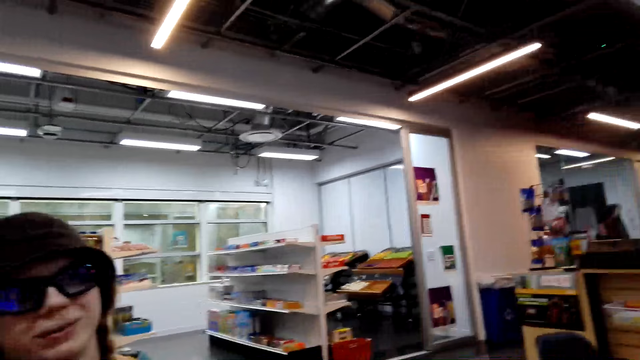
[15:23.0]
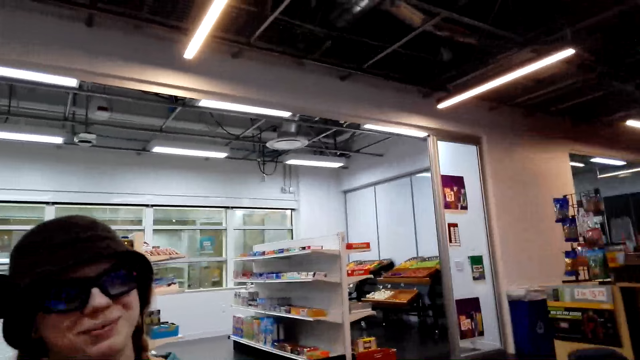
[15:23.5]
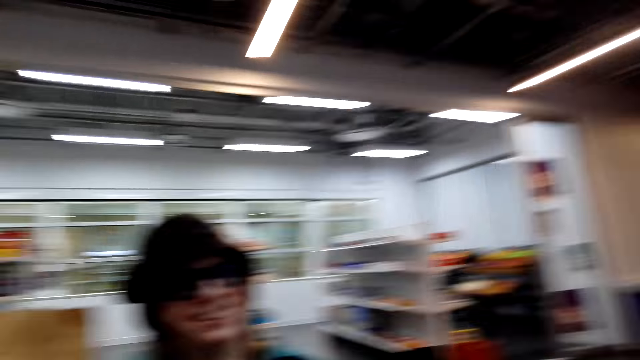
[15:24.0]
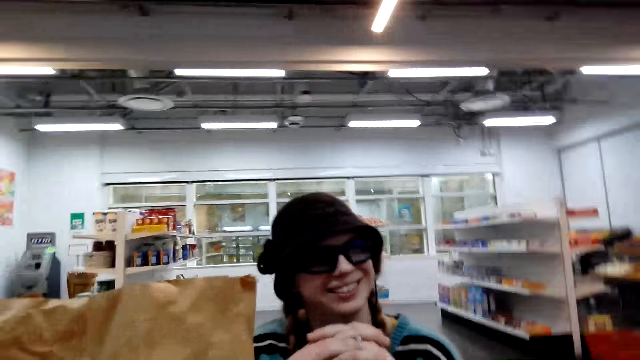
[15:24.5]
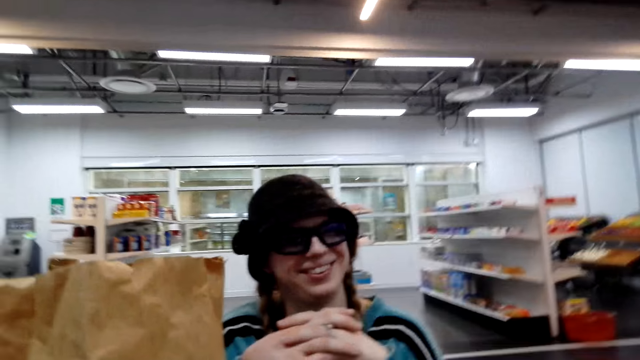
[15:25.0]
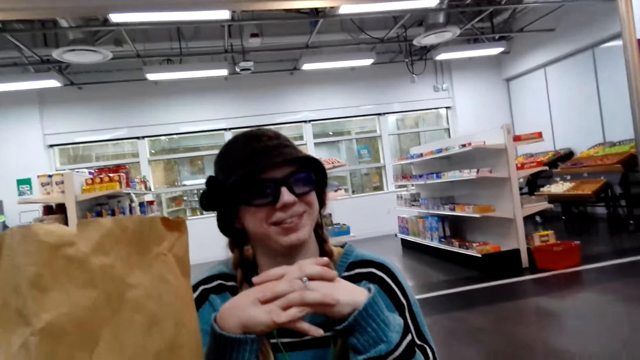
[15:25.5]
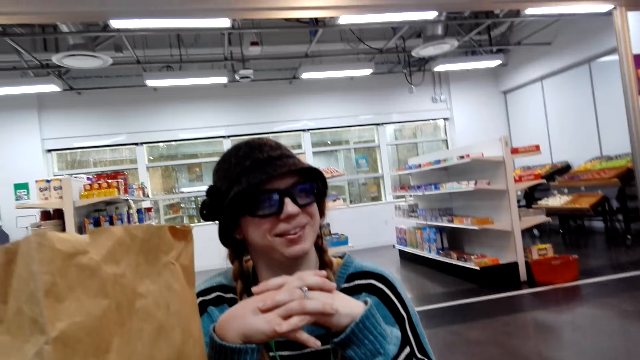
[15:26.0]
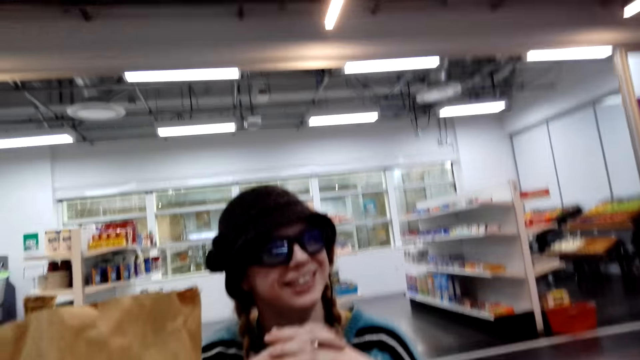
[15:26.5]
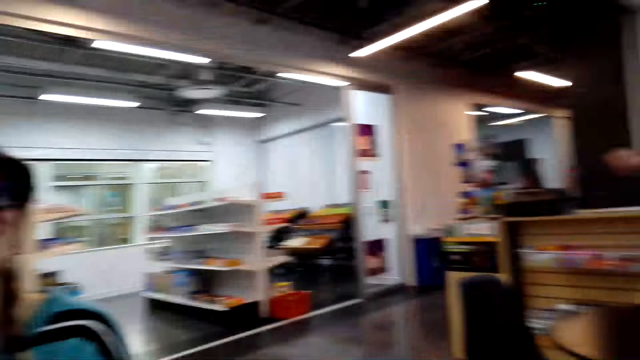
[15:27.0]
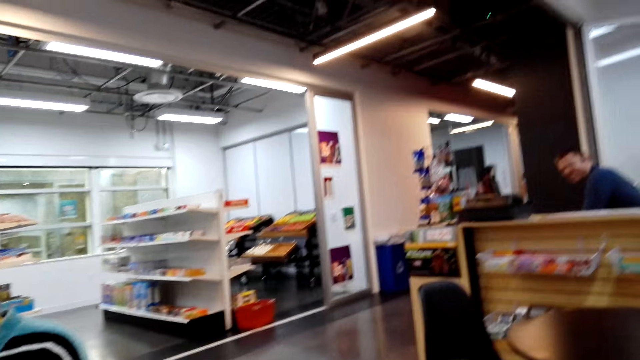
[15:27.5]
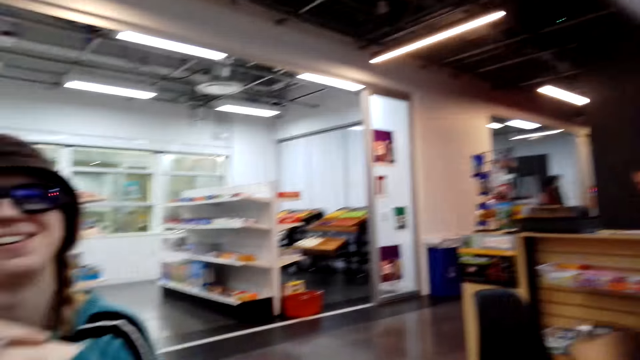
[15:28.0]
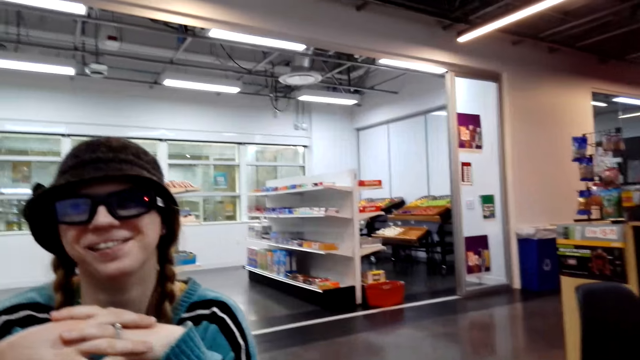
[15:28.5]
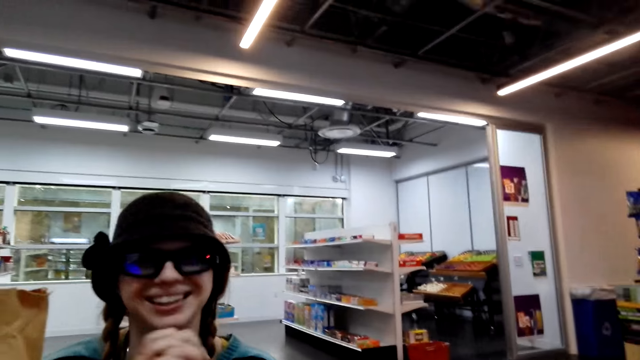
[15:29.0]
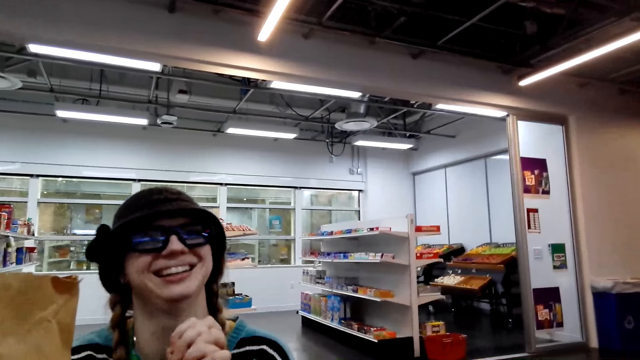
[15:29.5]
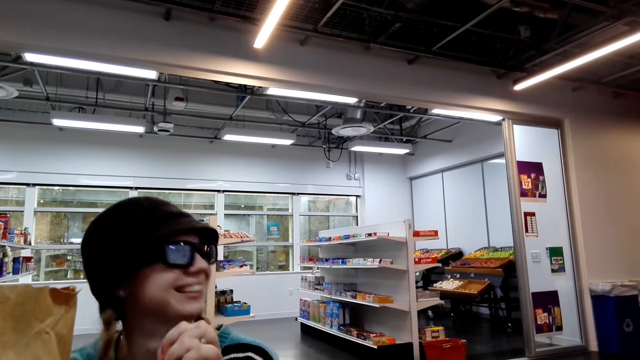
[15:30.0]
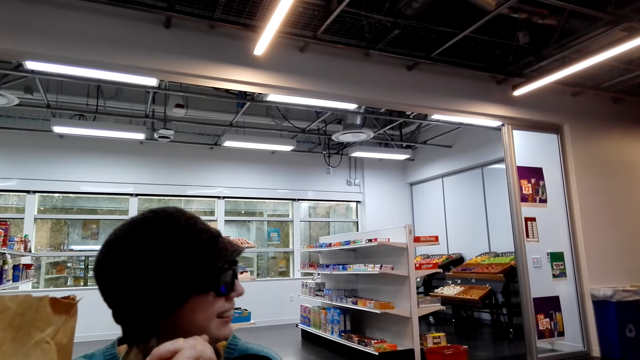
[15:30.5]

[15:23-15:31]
The camera wearer looks at a person.

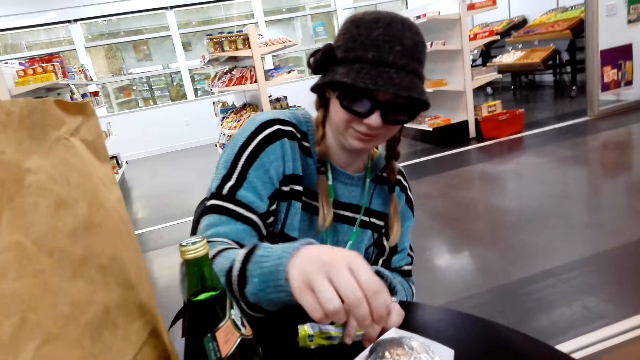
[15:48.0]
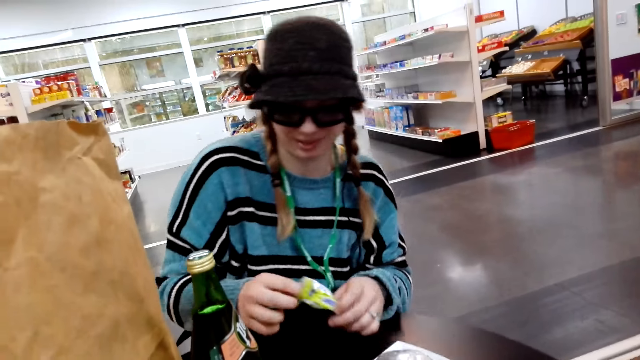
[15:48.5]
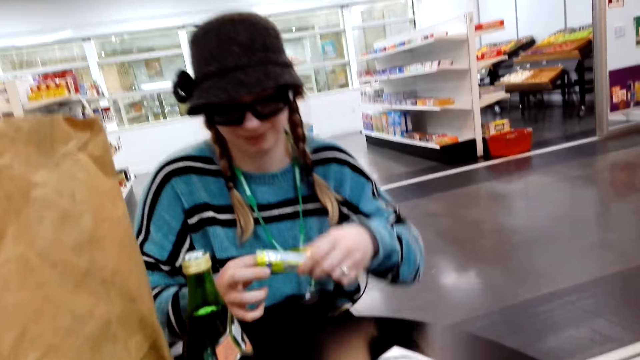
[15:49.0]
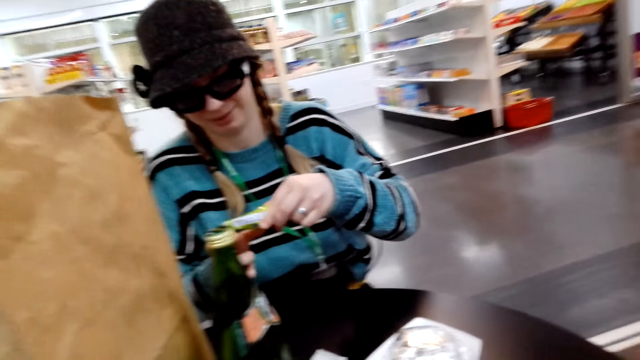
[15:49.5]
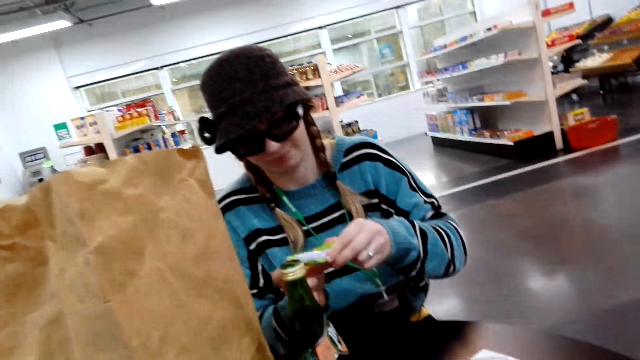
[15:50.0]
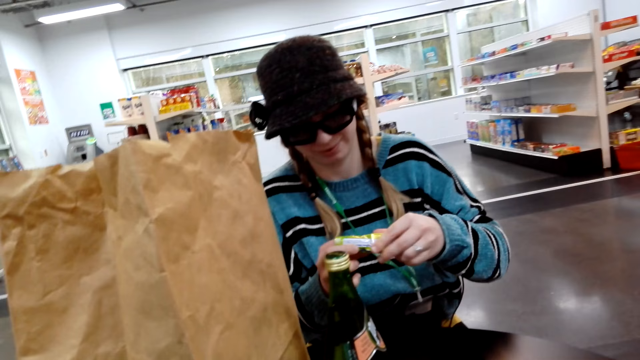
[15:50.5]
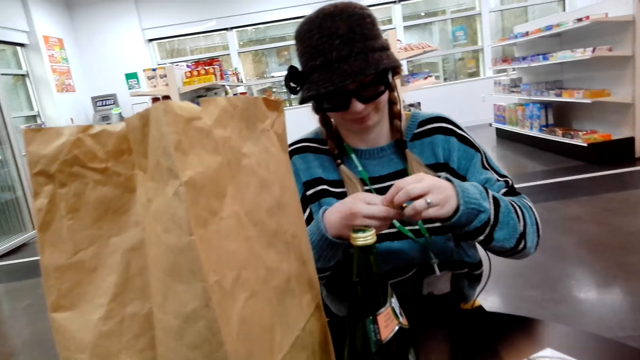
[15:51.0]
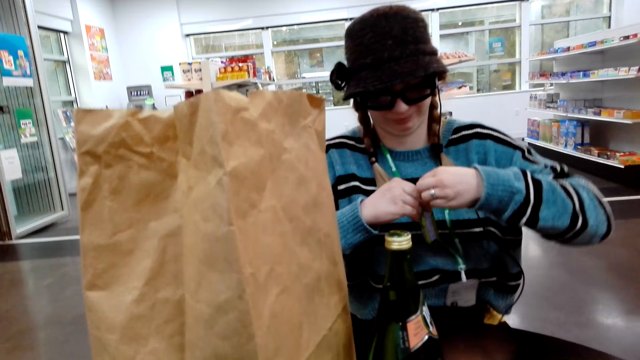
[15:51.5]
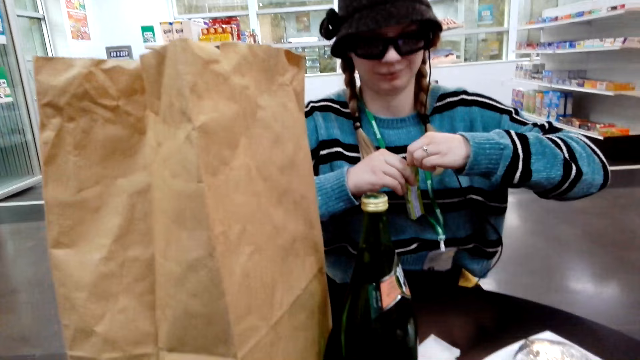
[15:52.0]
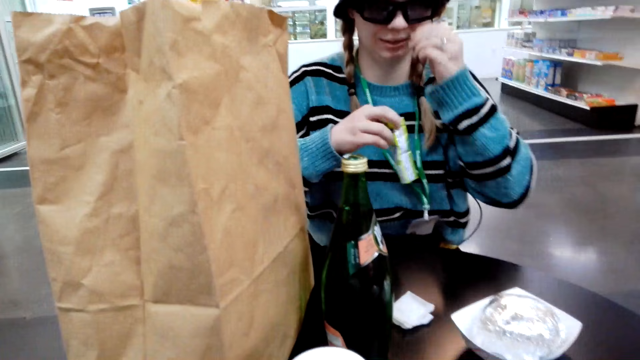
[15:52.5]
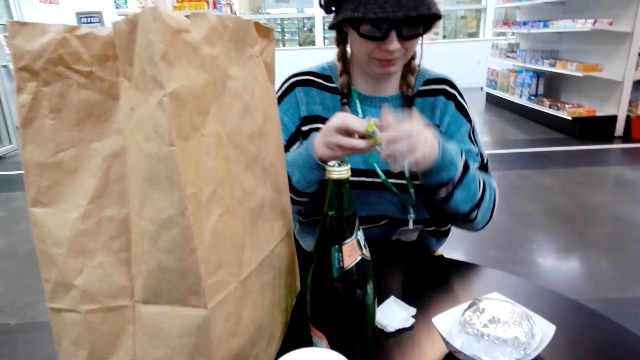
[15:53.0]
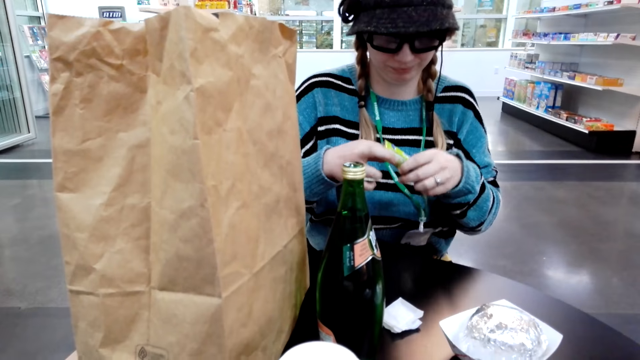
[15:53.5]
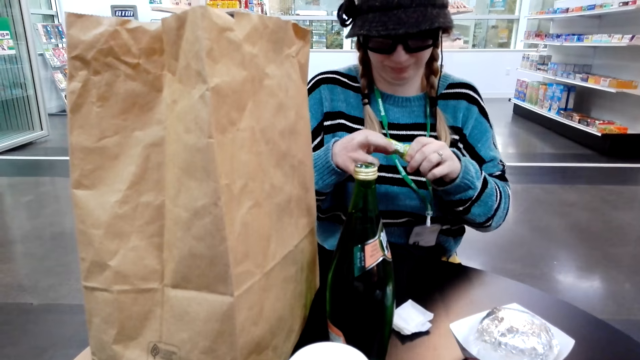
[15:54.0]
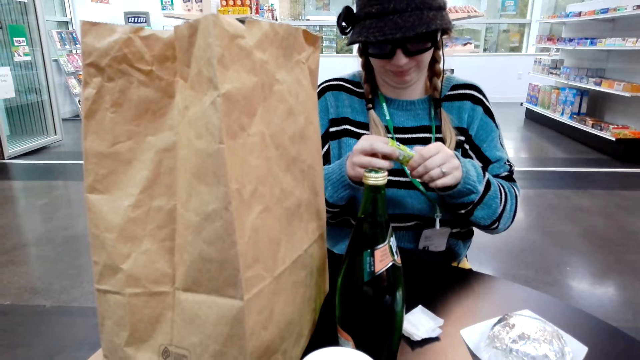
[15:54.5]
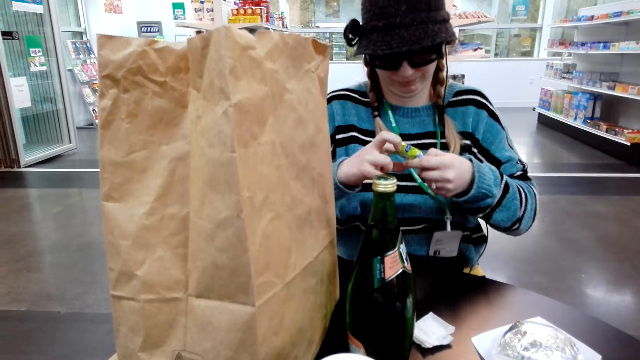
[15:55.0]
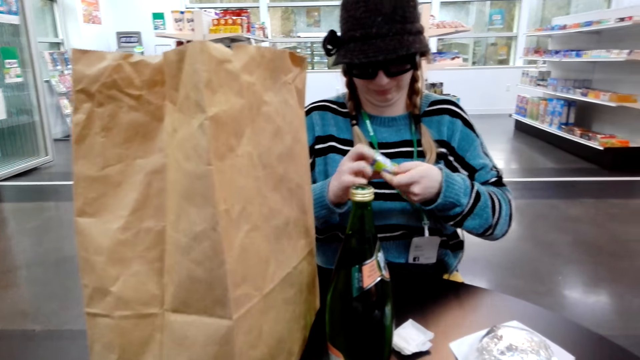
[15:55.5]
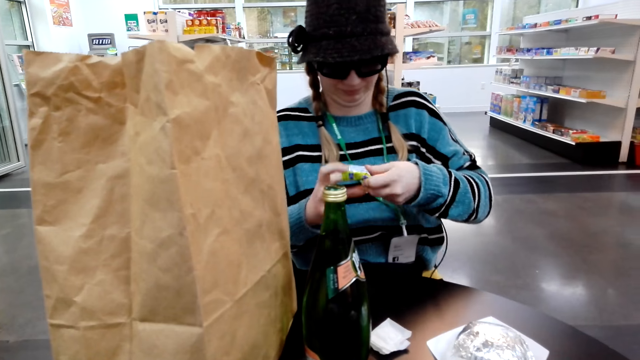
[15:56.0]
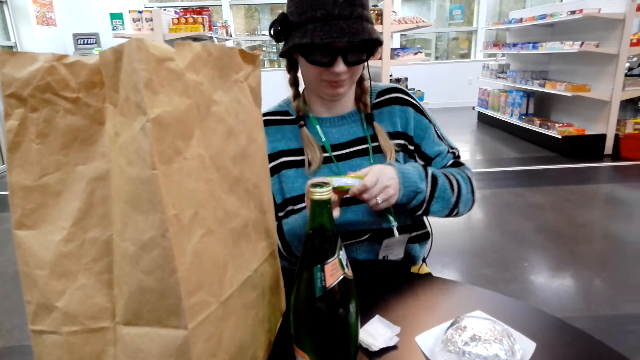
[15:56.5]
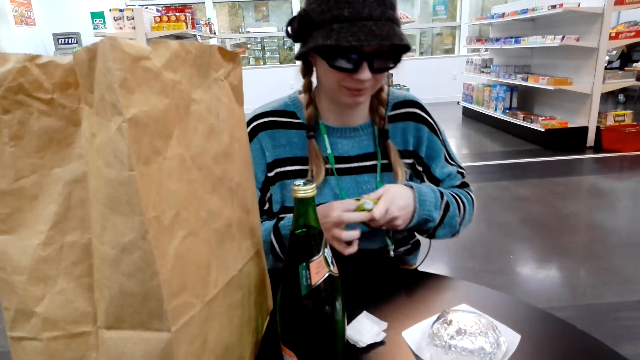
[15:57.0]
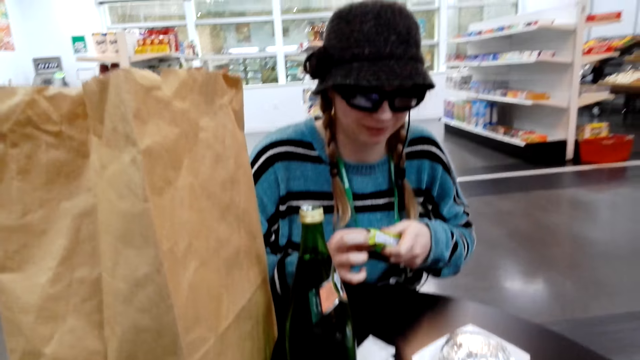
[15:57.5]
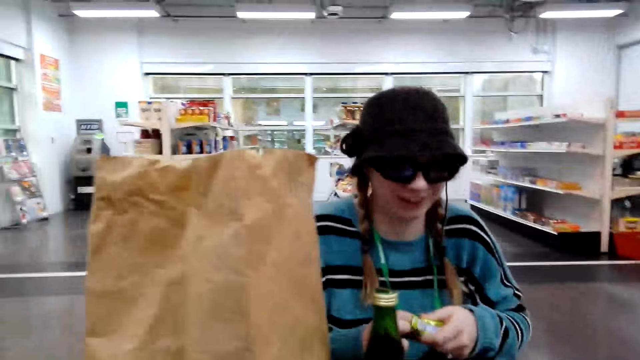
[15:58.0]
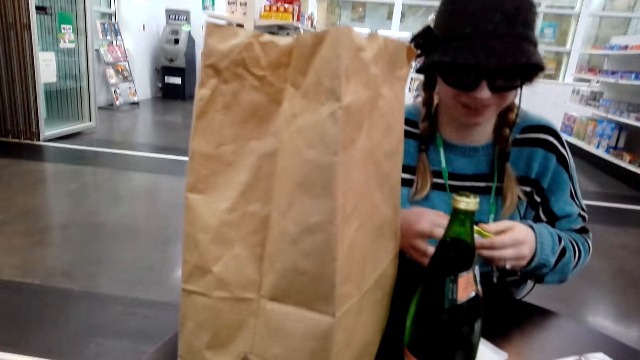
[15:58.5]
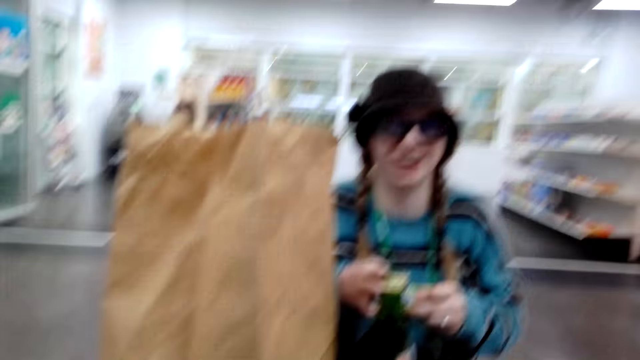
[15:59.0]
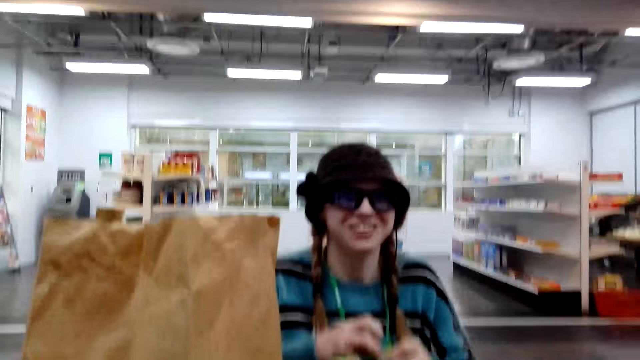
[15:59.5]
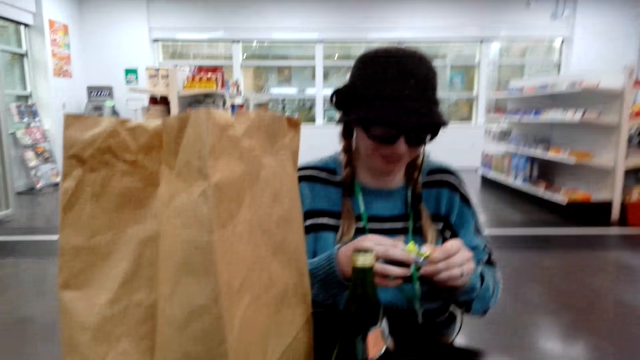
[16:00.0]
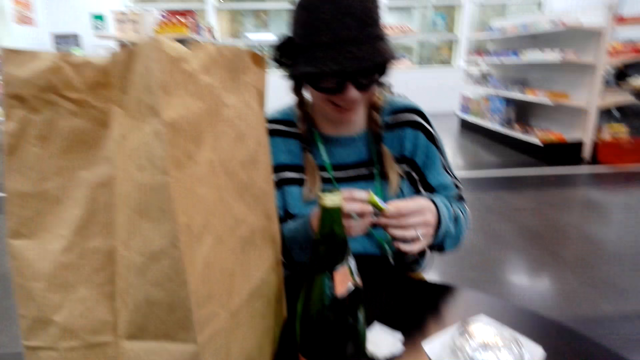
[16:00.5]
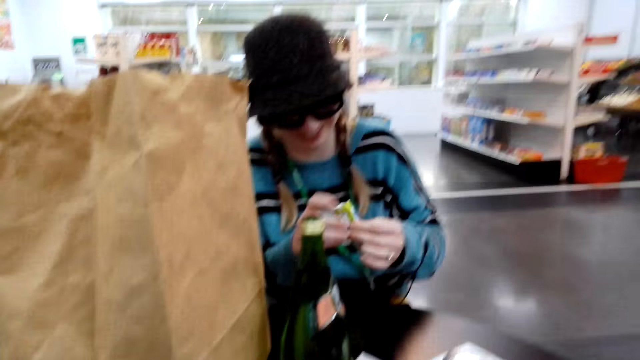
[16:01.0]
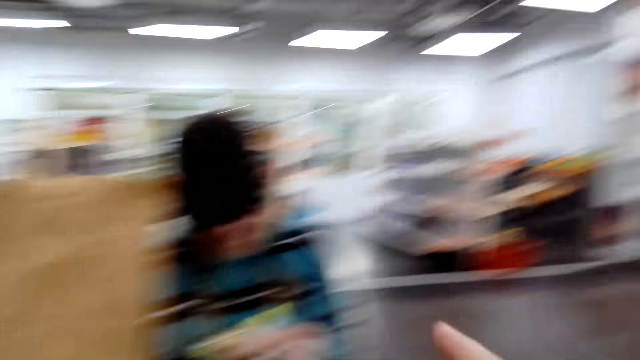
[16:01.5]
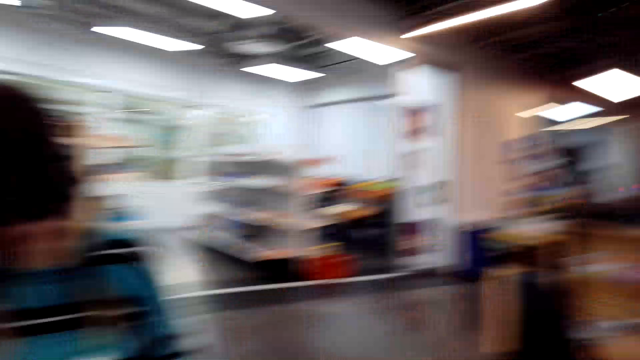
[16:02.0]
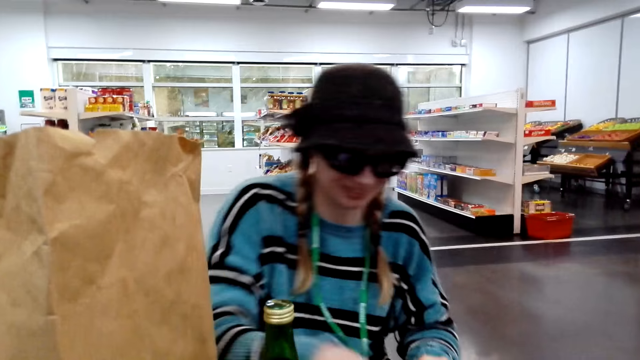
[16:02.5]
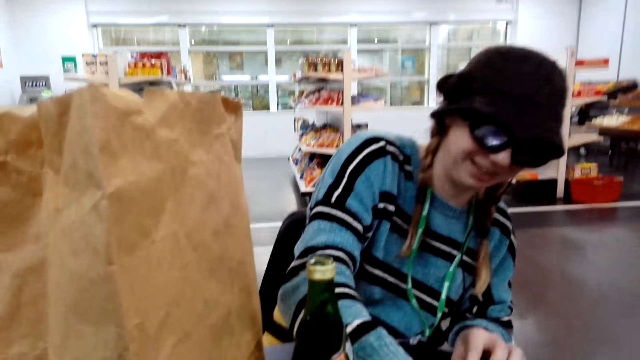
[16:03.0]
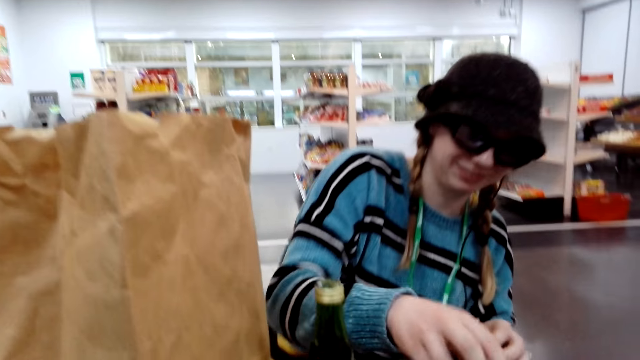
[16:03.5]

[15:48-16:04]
A lady passes something to the camera wearer. The lady removes something from the packet. The lady holds the sachet with both hands.
